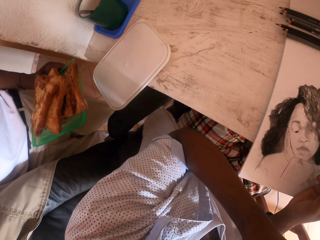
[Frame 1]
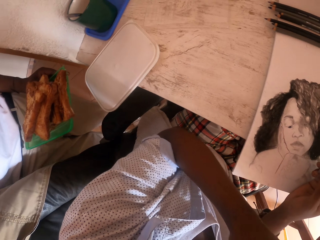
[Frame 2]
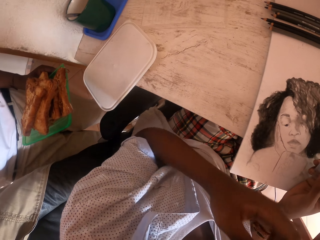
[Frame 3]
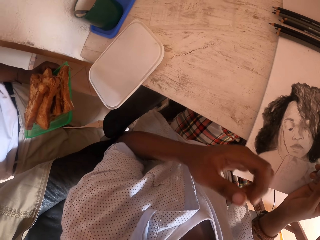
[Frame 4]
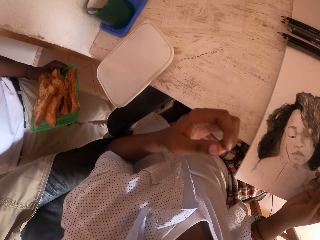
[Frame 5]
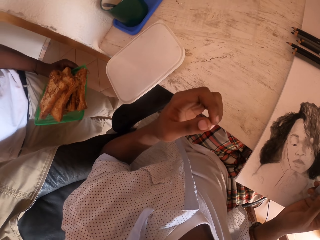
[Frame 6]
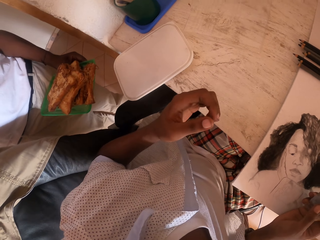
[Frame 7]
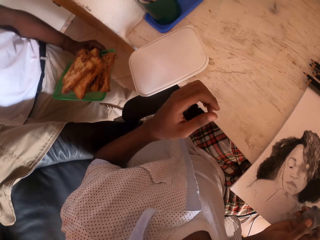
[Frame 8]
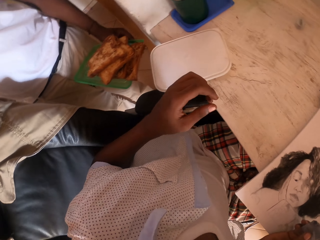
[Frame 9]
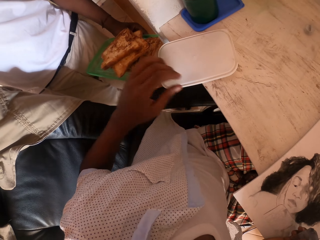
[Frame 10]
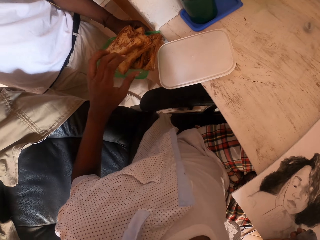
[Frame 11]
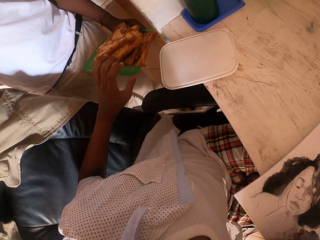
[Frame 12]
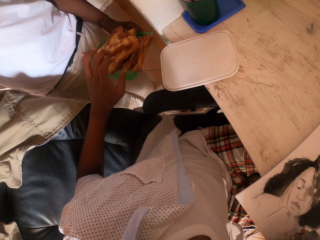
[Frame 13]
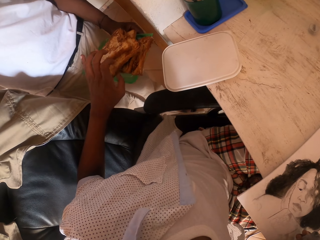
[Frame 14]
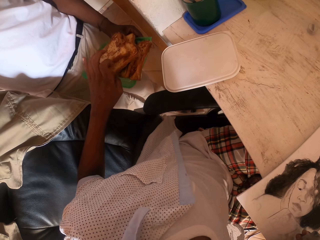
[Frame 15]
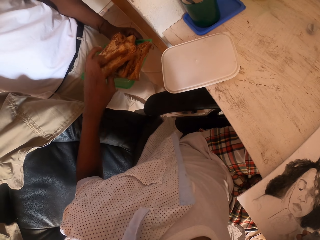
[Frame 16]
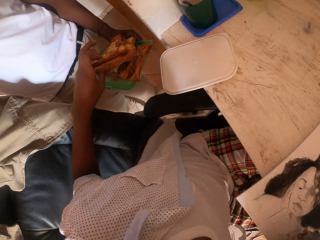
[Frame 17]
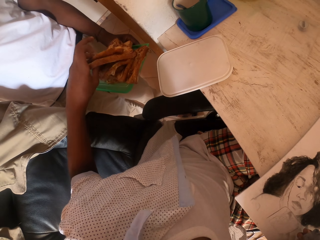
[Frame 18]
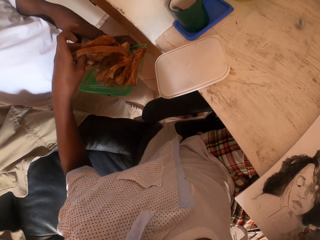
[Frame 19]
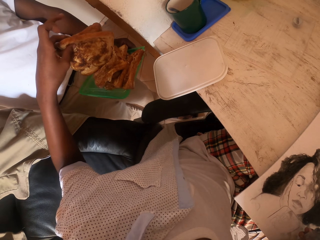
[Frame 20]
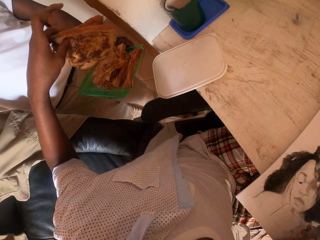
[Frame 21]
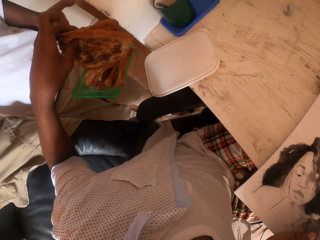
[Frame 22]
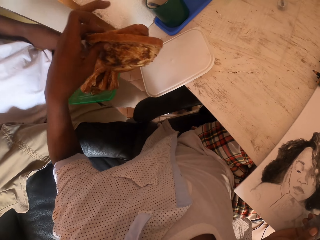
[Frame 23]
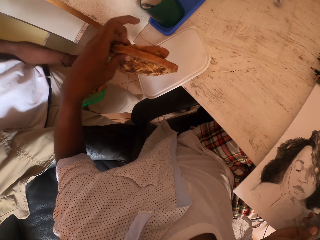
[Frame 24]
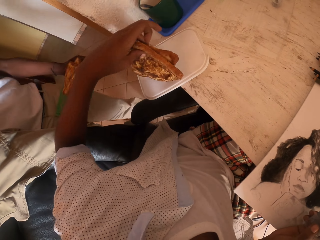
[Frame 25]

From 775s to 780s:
A man holds a lid. The camera wearer interacts with the man. They pick up a bread.

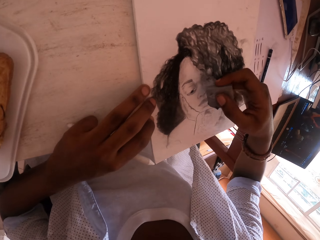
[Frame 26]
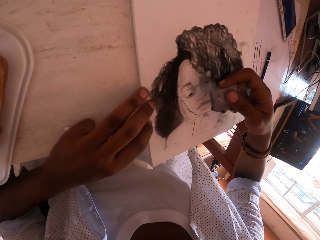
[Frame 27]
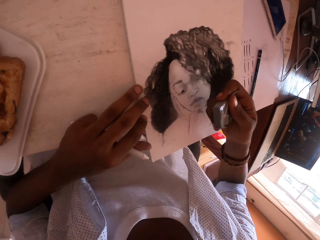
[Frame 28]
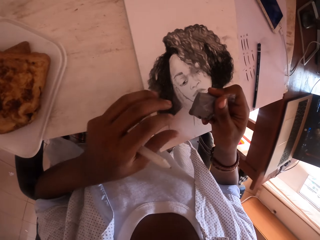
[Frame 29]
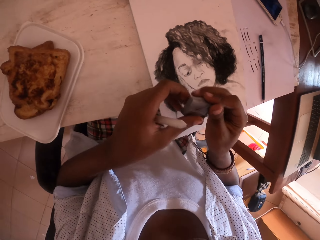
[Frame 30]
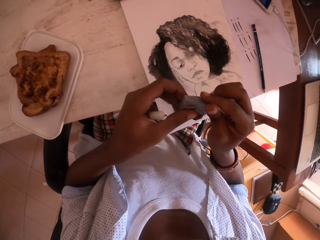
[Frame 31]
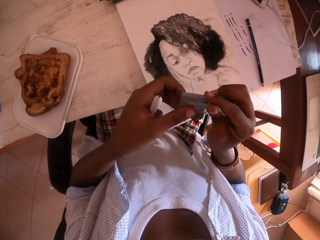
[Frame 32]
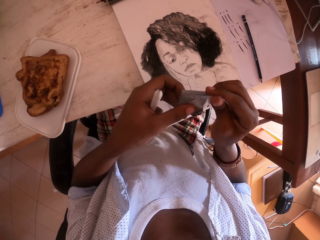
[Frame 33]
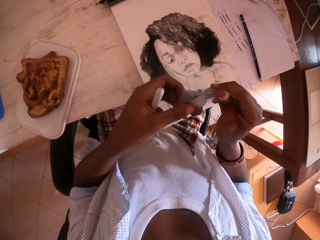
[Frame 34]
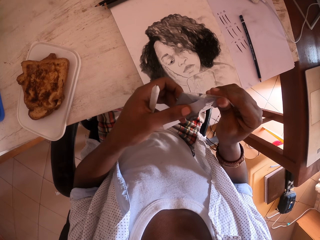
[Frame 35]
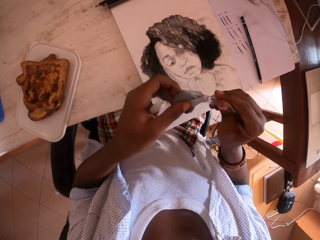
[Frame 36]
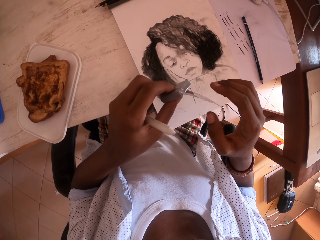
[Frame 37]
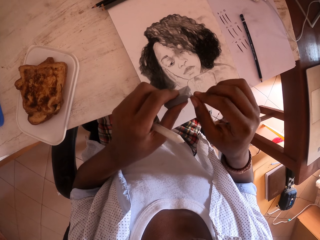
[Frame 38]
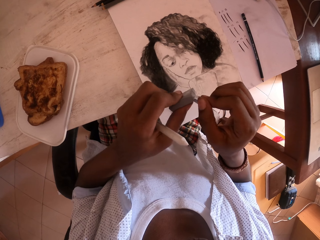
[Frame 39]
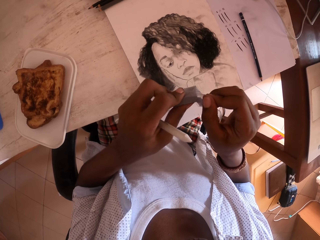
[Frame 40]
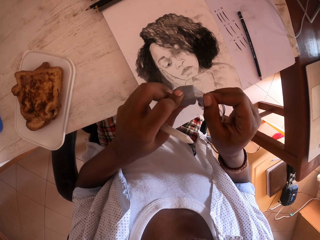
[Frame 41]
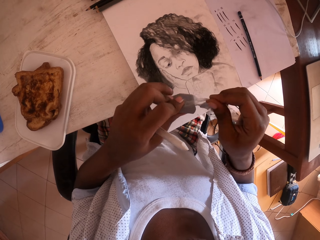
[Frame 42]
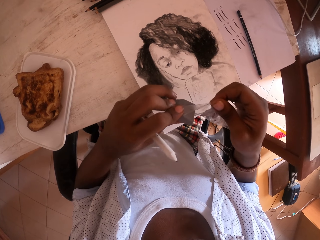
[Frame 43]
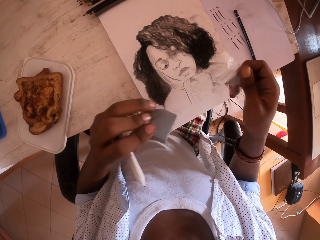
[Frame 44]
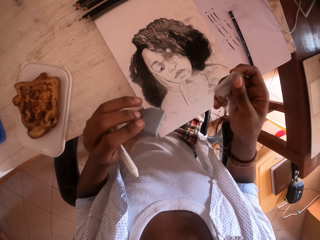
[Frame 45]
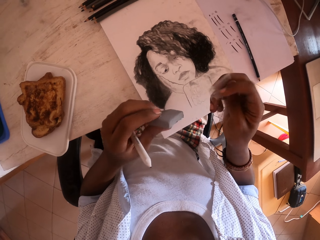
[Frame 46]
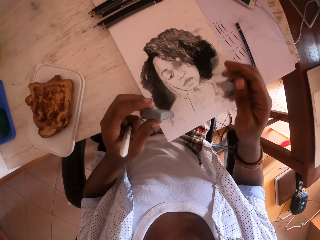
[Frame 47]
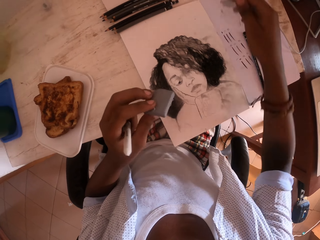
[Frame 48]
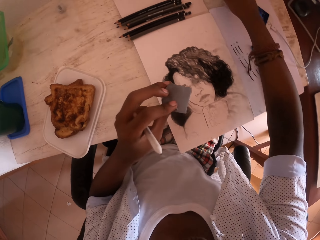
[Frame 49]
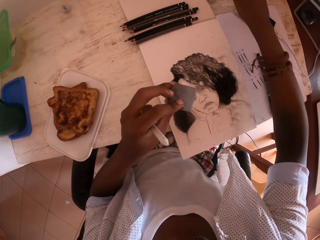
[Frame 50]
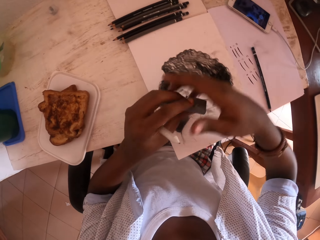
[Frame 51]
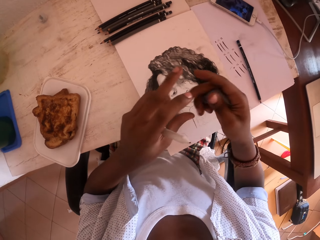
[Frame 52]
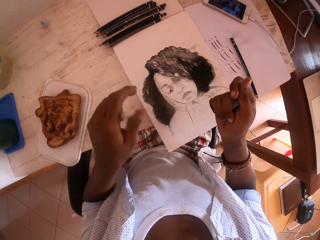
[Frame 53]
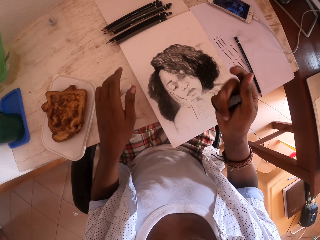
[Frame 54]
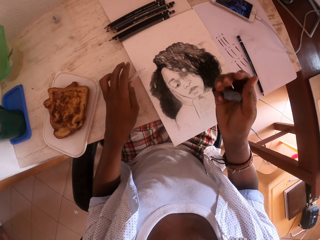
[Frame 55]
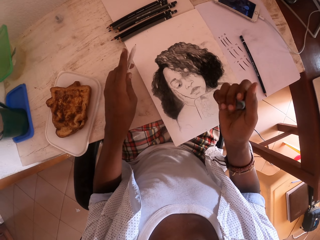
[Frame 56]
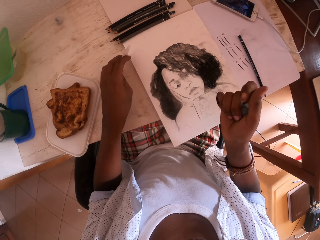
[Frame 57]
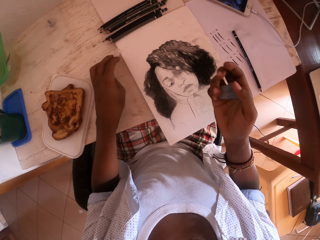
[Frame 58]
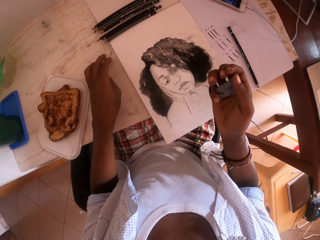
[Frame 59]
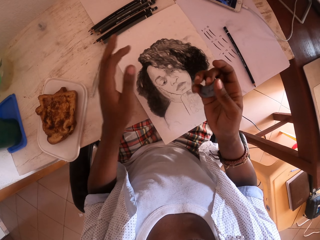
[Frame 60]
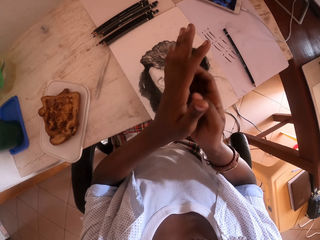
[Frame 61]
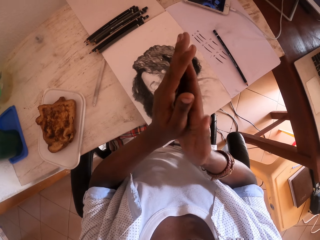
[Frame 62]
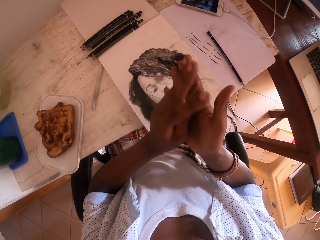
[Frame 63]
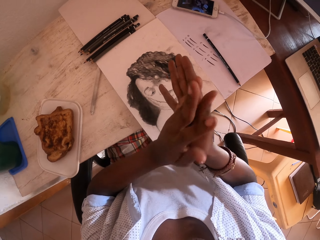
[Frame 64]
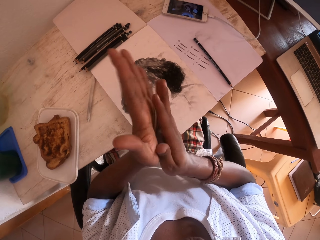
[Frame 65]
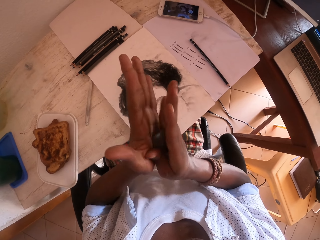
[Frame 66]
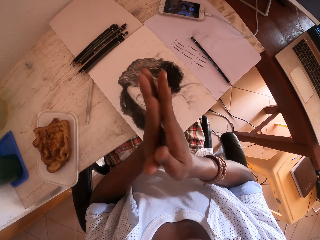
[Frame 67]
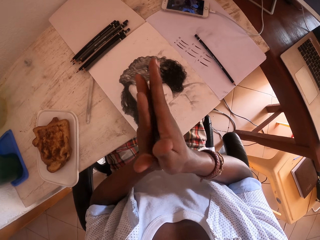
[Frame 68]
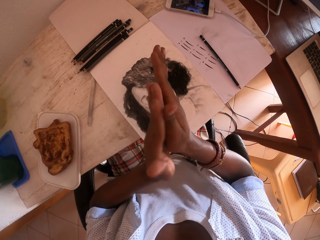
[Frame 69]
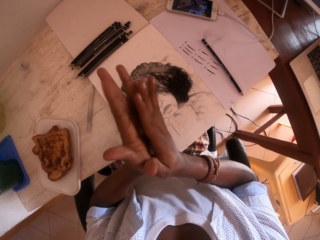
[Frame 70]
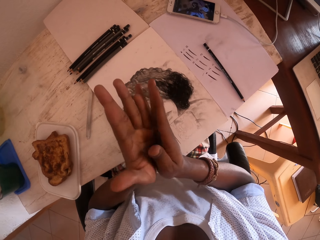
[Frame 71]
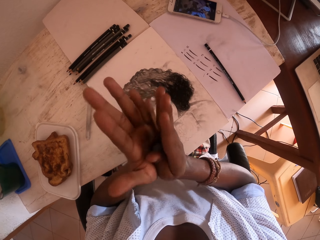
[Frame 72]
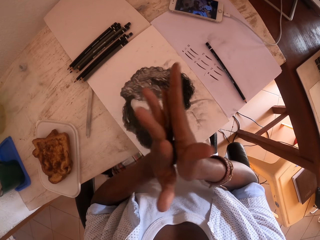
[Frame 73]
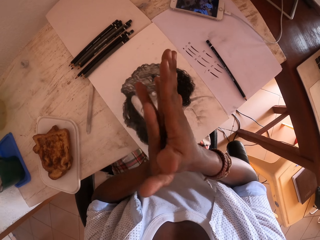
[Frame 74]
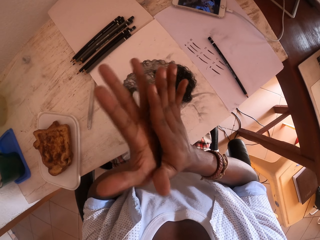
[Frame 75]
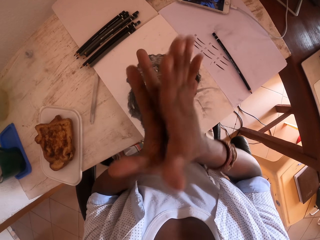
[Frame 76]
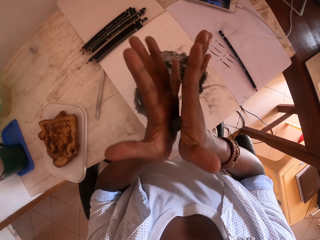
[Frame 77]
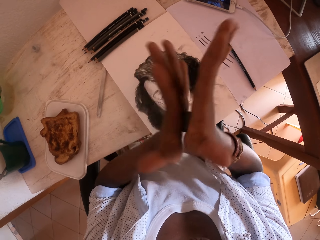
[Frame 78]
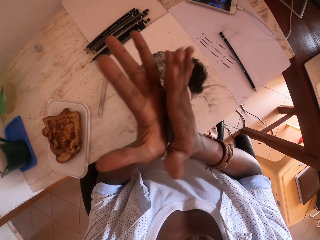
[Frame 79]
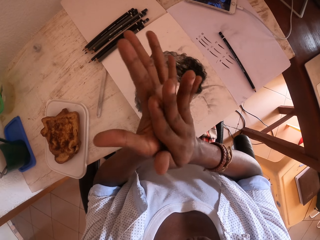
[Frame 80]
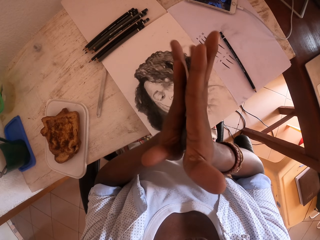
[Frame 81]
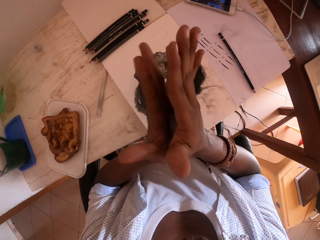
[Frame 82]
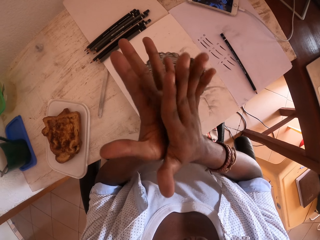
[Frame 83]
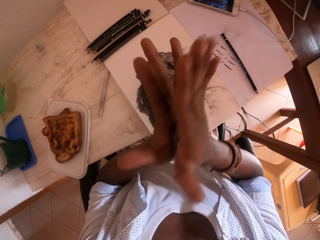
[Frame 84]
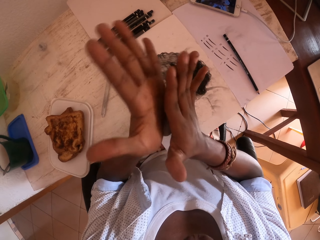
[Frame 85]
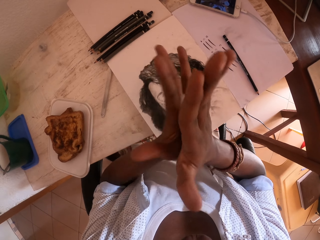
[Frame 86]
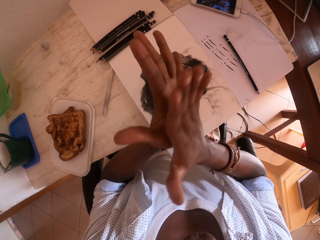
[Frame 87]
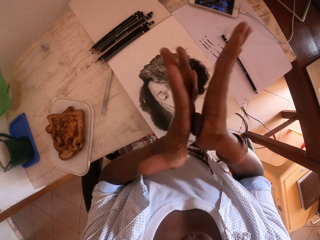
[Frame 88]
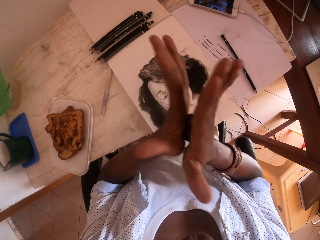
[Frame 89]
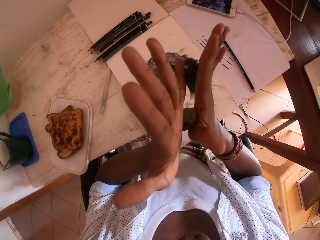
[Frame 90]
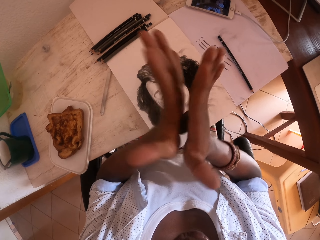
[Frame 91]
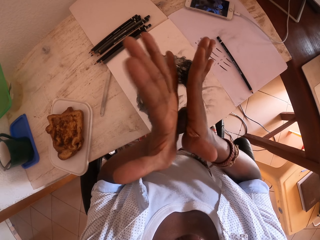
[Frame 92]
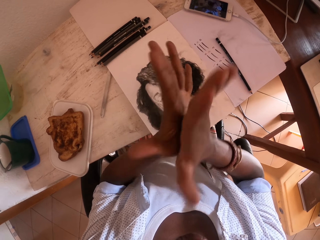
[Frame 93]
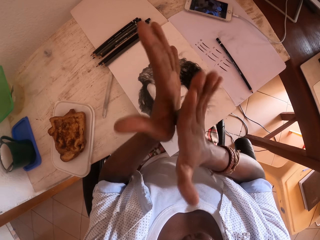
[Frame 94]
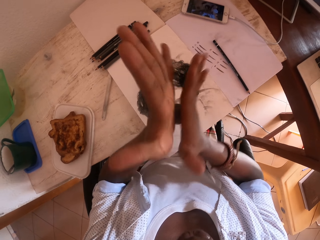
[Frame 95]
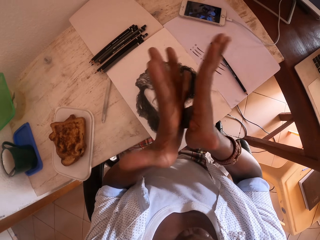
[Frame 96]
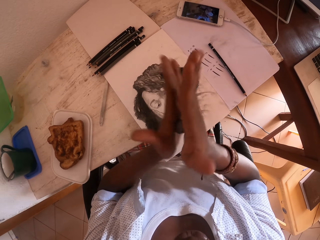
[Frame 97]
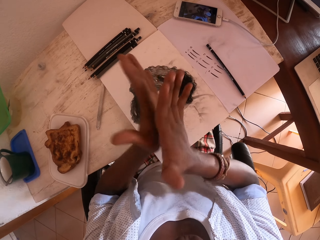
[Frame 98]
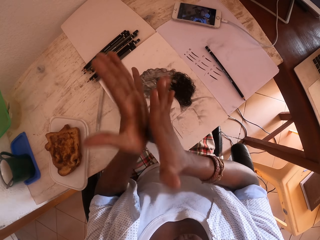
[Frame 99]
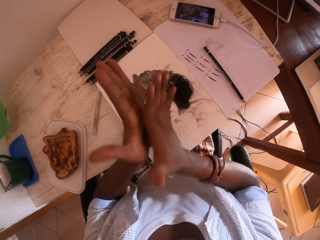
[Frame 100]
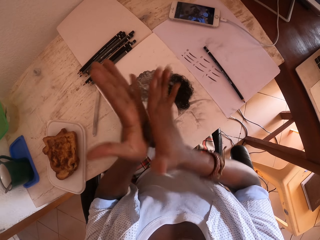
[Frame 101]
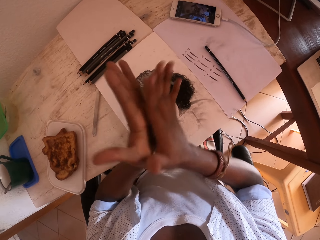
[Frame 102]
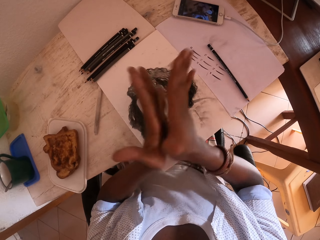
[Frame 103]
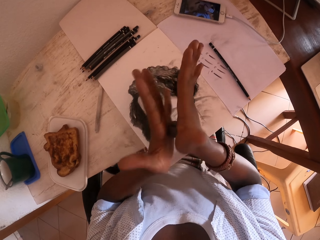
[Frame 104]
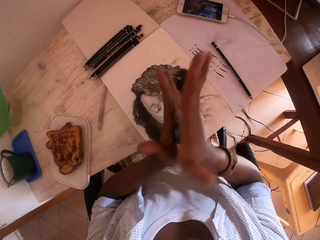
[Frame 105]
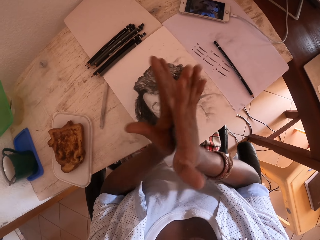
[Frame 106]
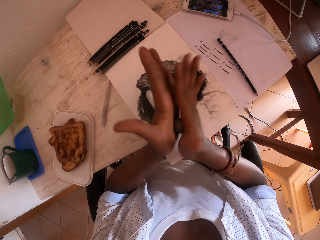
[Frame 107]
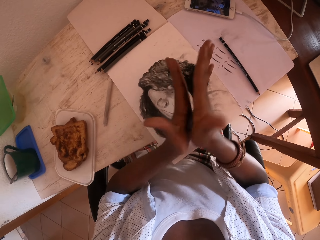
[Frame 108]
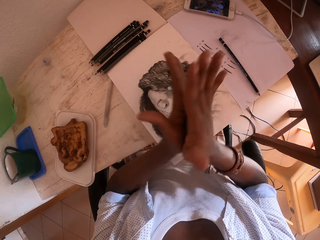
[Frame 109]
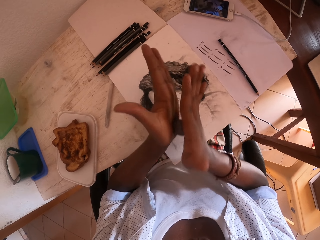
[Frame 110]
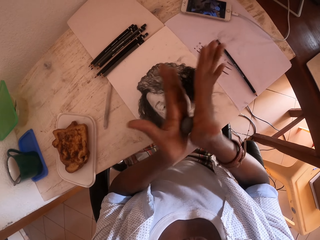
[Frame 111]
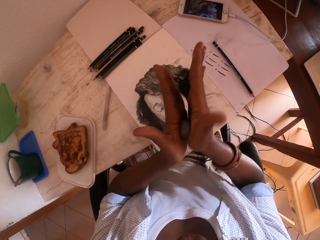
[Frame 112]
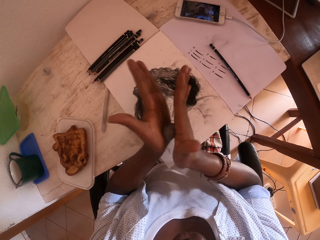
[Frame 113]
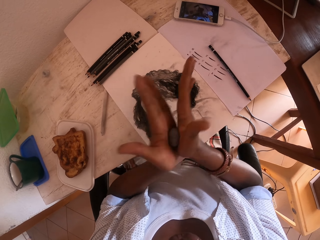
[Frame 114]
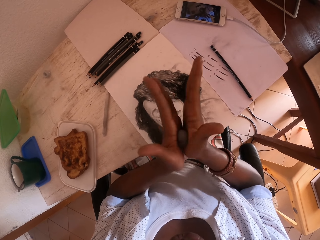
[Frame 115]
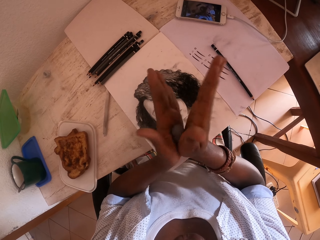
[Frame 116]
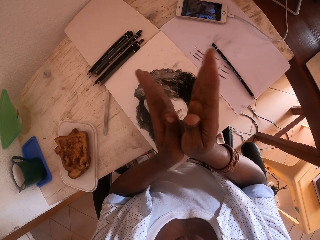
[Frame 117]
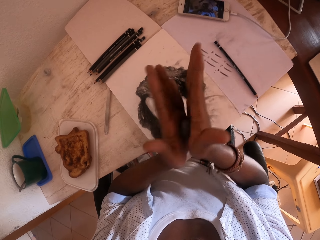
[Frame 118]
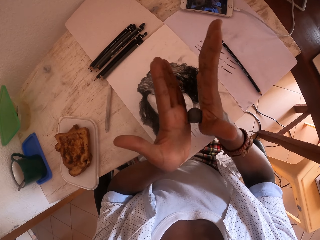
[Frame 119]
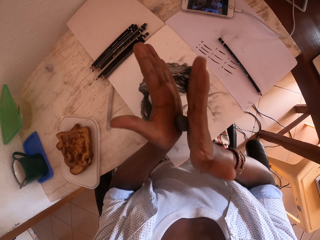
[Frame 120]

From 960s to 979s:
The camera wearer looks at a rubber. They peel nylon from the rubber. They look at the nylon. They put the nylon on a table. They press the rubber with a hand. They put a coloring pencil on the table. They roll the rubber with both hands.
